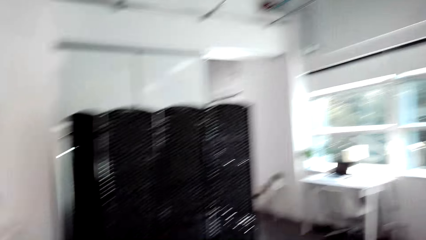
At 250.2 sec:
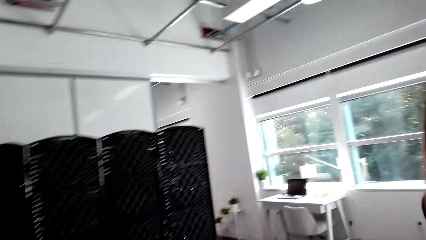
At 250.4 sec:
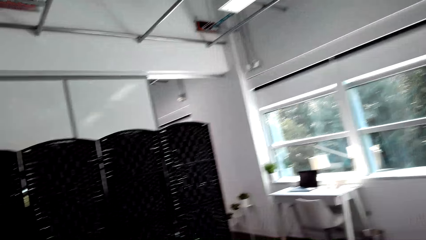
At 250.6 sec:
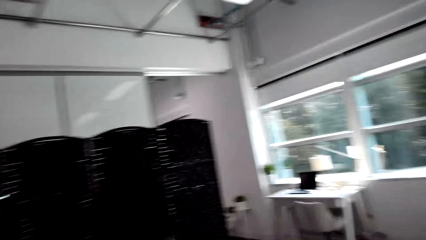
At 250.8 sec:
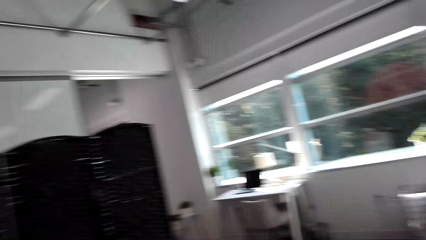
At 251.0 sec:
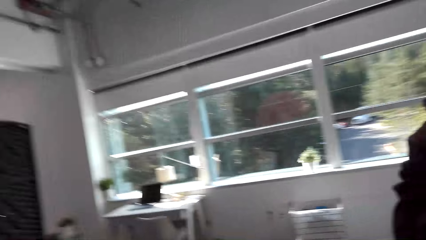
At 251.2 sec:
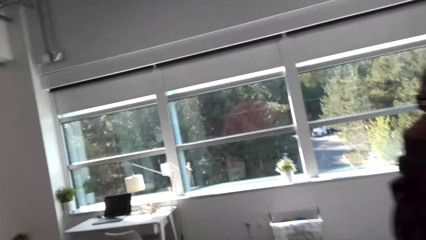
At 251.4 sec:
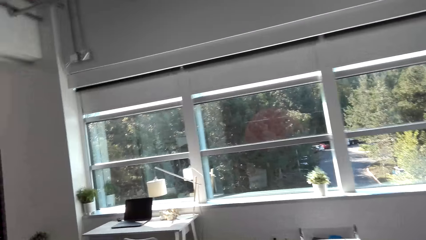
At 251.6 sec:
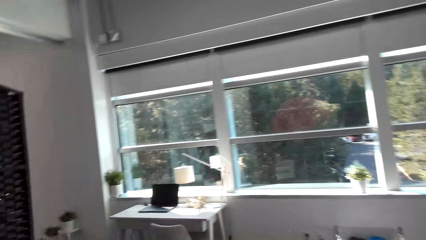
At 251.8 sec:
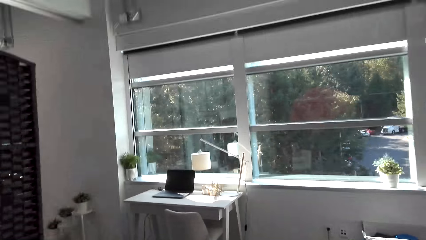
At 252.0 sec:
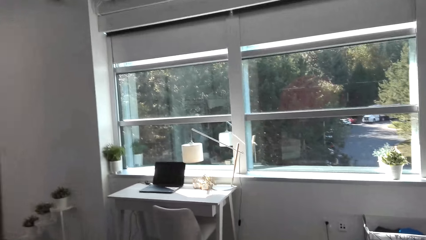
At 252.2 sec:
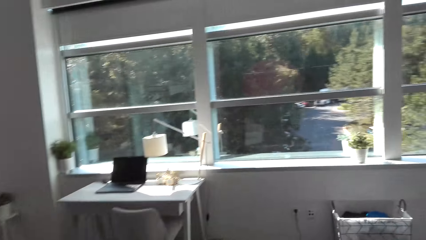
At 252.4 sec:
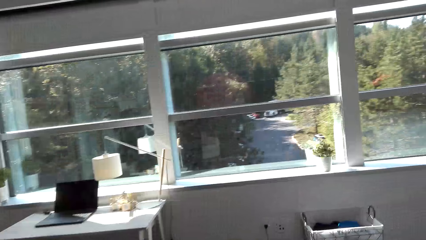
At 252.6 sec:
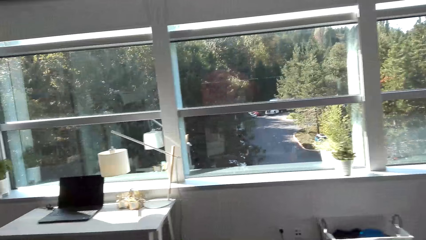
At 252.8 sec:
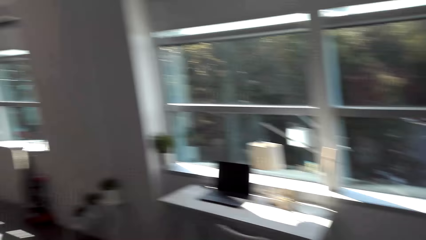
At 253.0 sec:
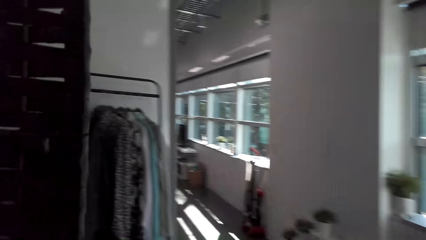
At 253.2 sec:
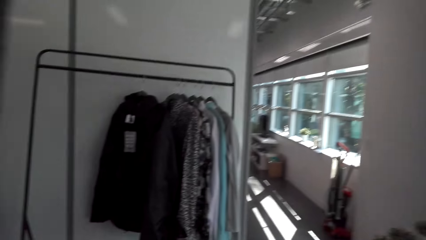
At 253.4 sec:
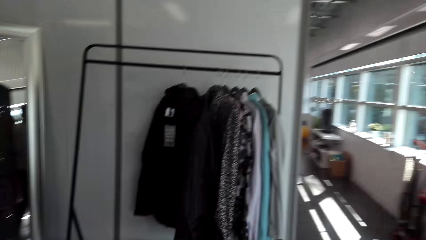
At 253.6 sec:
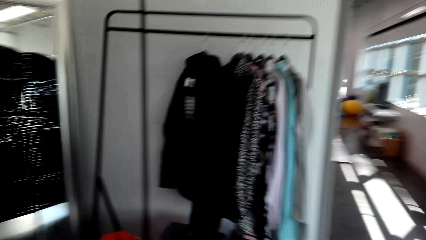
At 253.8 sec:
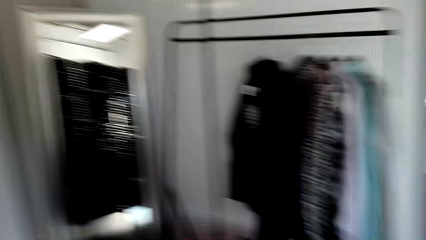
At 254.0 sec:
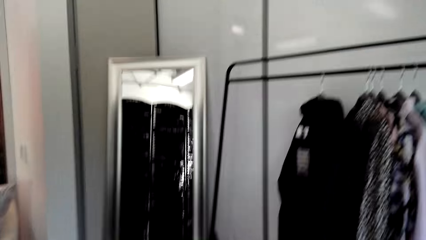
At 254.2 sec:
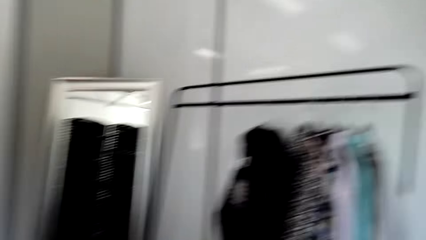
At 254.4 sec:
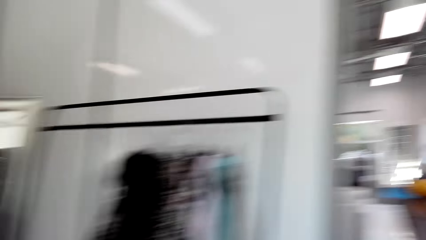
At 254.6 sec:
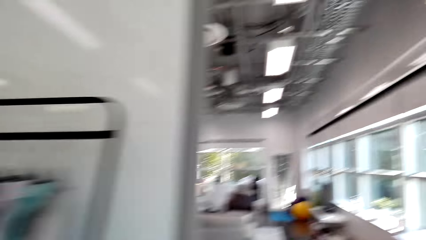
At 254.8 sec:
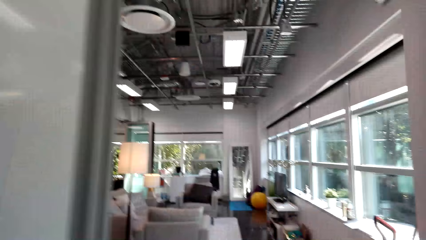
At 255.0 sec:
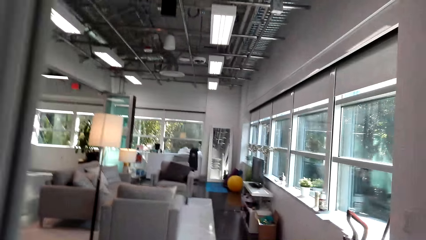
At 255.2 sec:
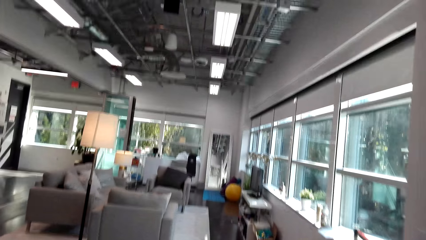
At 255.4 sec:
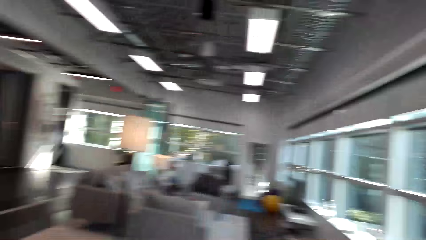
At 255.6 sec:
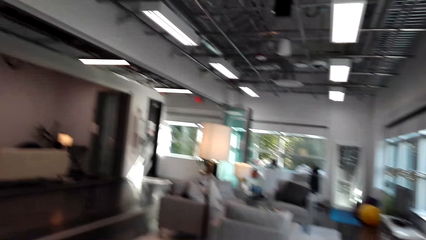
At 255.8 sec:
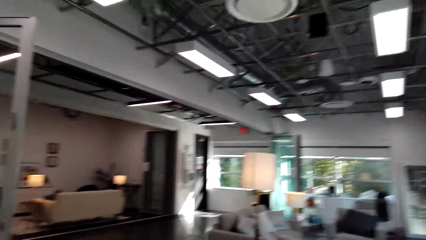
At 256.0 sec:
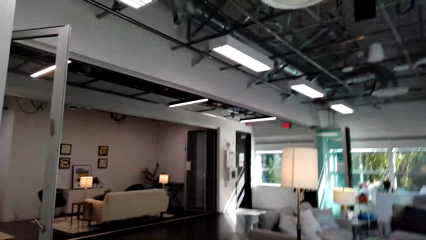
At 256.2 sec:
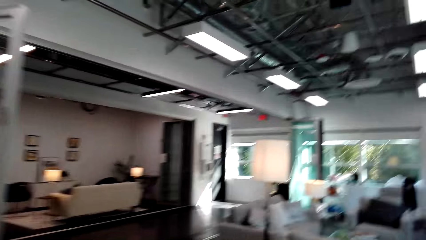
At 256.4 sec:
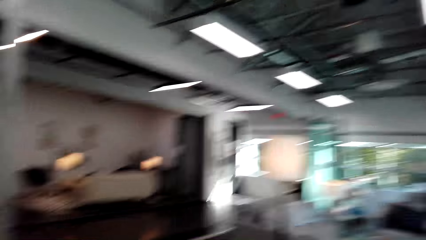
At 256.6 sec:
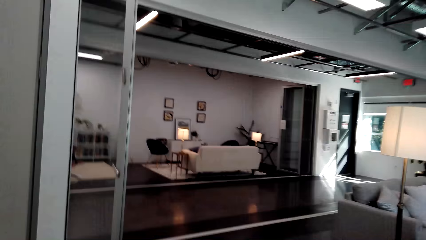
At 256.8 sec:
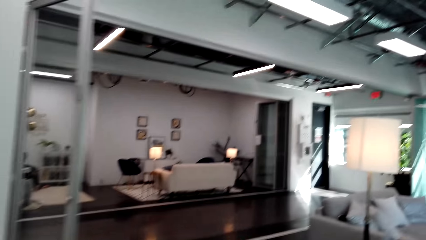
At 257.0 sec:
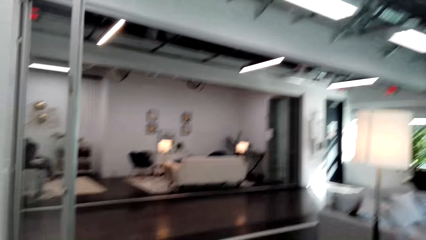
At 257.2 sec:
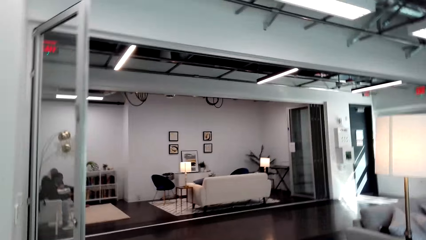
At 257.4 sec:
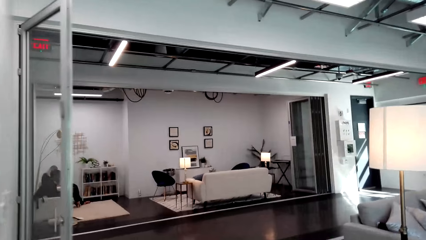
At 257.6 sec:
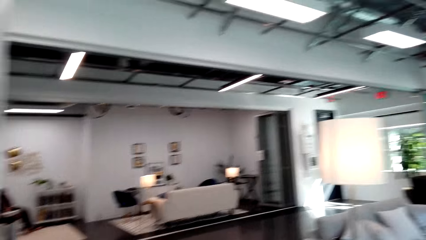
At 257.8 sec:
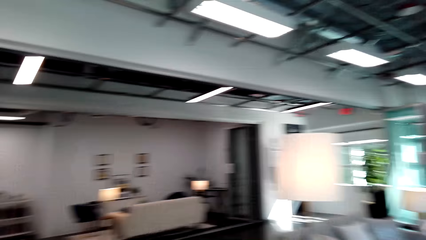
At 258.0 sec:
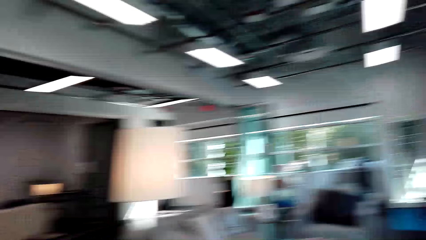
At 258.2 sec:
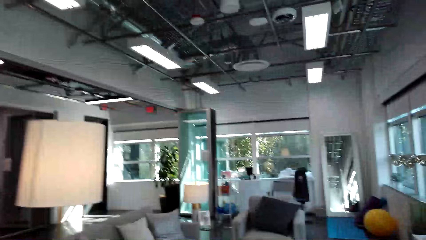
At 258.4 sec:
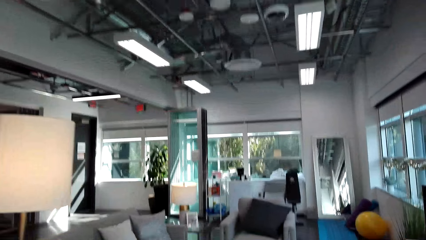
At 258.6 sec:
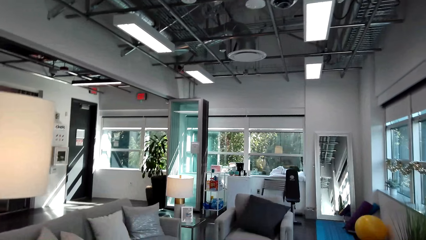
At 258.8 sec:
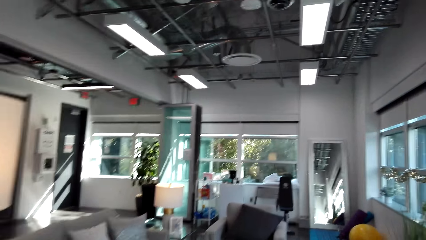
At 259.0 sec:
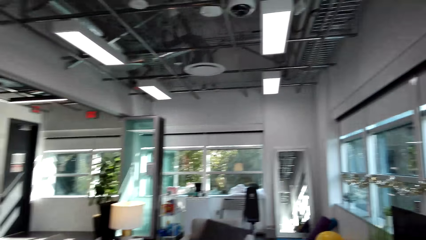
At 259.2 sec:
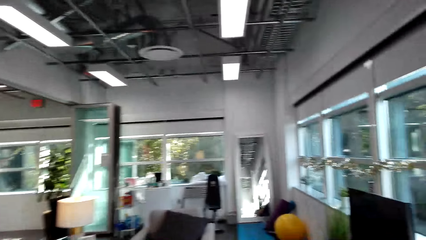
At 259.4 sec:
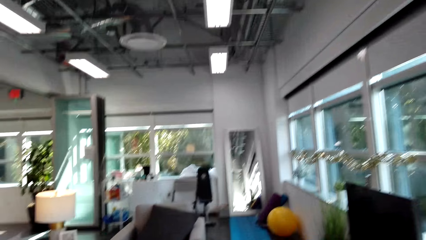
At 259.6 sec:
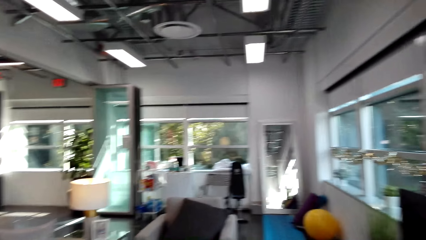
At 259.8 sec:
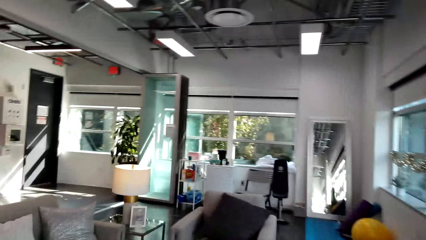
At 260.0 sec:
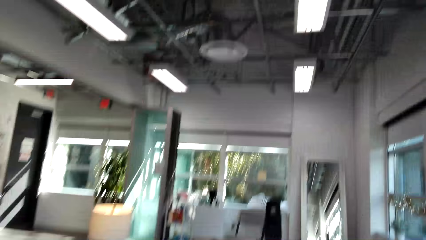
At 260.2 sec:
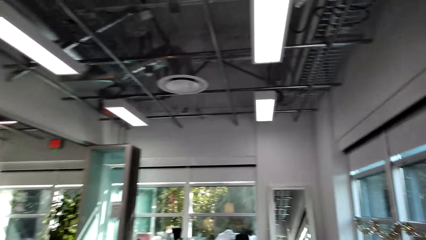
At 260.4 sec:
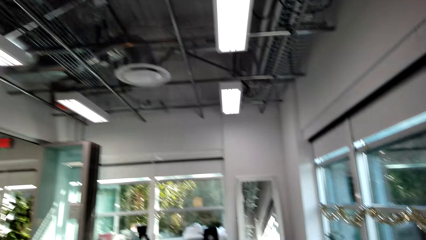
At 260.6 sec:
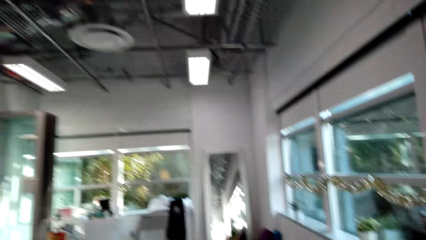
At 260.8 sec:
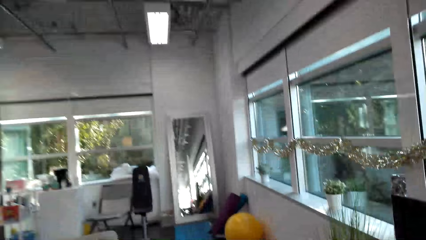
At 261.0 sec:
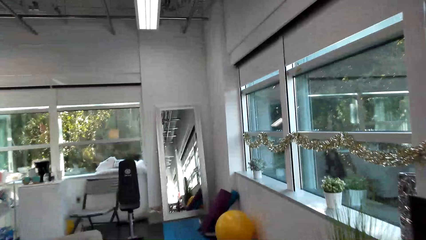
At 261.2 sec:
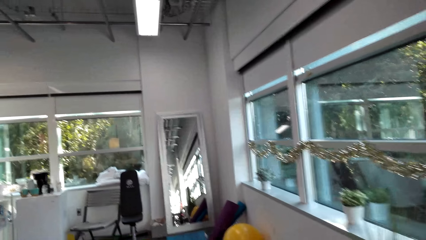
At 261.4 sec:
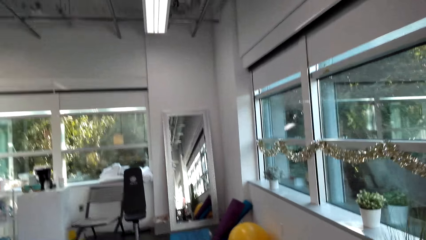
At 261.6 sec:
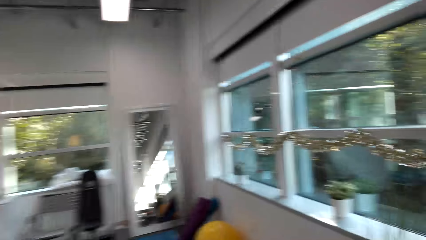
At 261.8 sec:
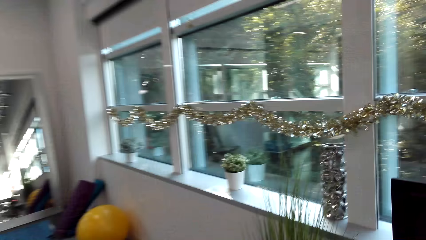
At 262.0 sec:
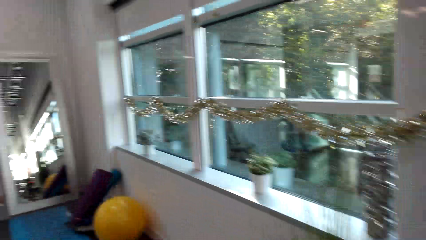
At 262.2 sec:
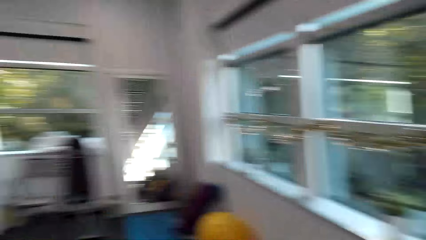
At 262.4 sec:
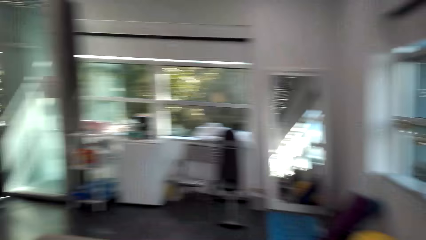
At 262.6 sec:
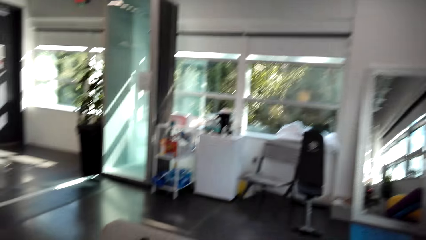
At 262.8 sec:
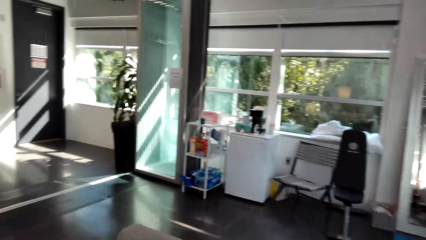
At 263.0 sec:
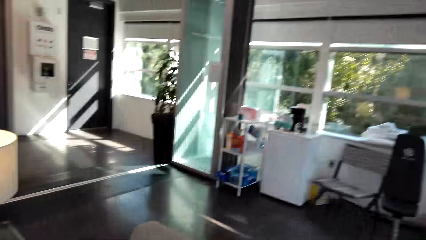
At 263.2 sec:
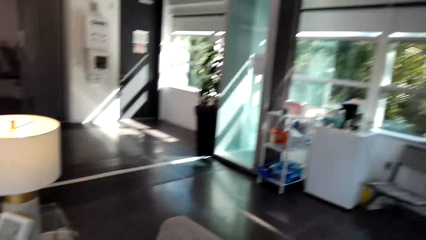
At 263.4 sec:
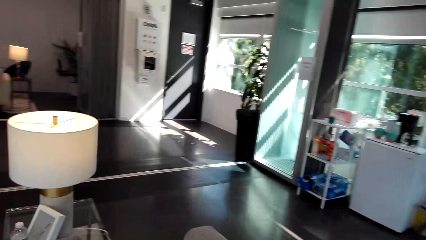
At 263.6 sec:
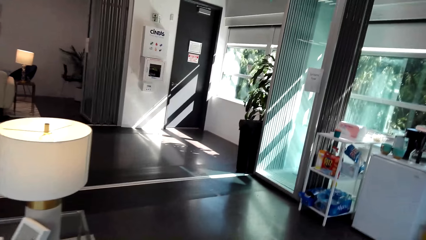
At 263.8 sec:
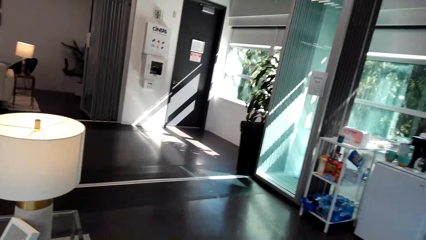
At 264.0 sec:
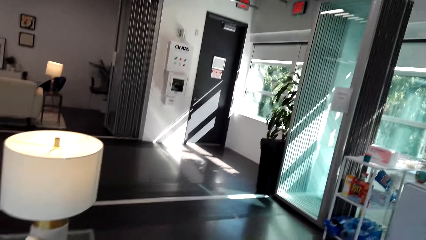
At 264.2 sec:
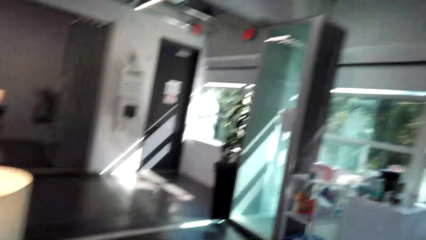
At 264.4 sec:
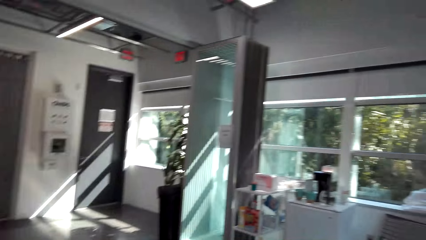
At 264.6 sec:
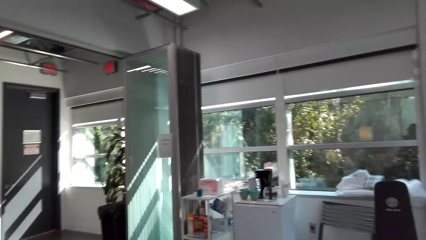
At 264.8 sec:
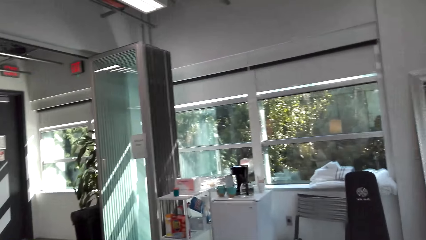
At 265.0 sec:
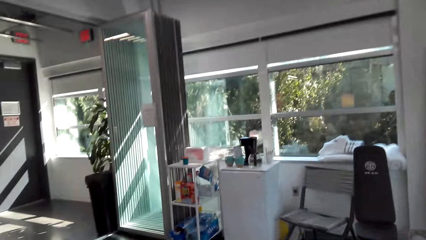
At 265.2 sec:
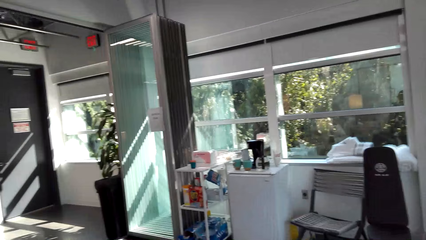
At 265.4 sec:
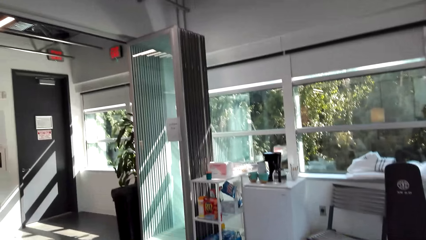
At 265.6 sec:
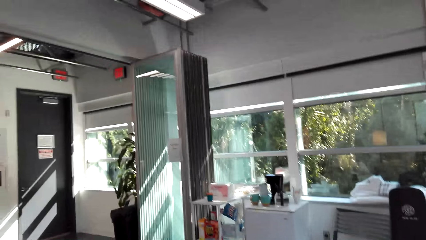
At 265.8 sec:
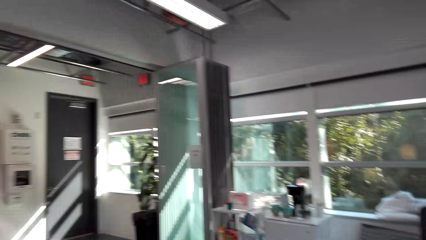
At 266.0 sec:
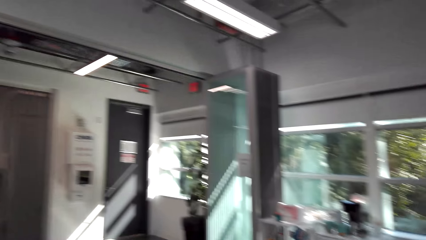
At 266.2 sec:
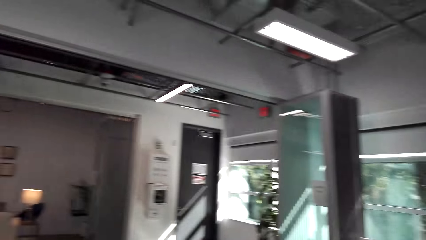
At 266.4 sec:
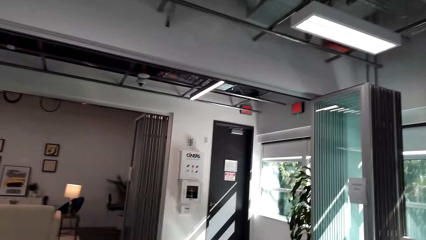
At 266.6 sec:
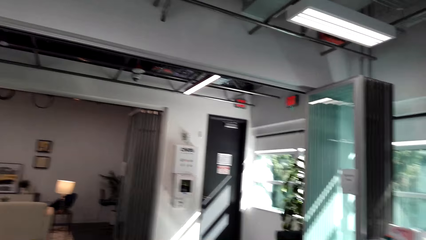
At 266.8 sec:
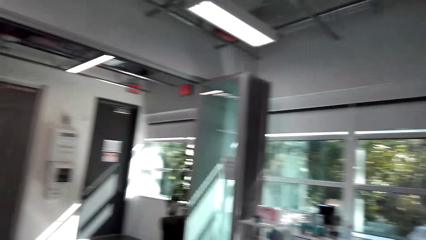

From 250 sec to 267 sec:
The camera wearer walks beside the divider. They walk around the room. They walk out of the room. They walk around the room.
